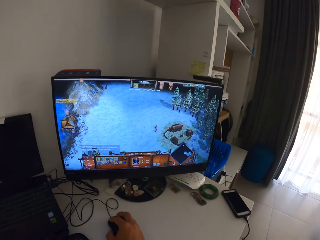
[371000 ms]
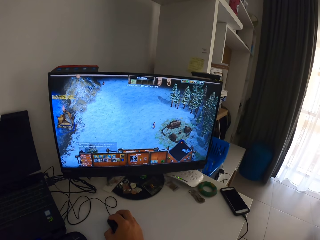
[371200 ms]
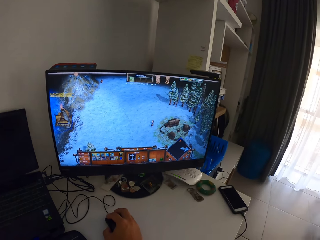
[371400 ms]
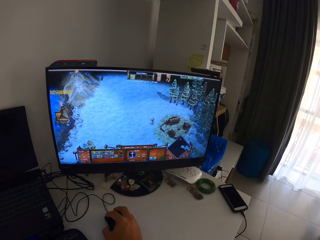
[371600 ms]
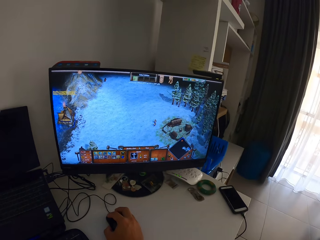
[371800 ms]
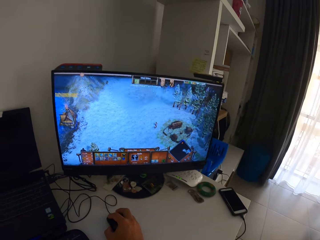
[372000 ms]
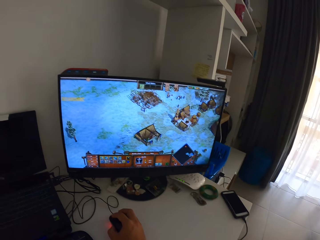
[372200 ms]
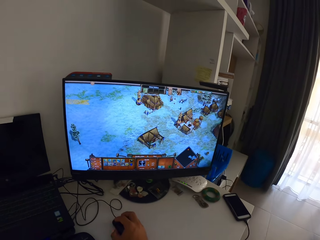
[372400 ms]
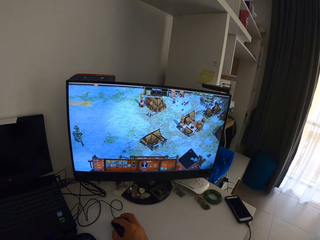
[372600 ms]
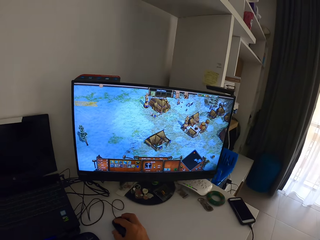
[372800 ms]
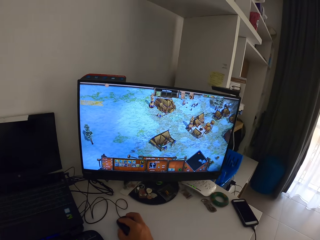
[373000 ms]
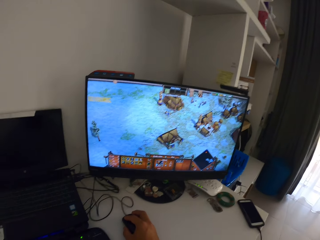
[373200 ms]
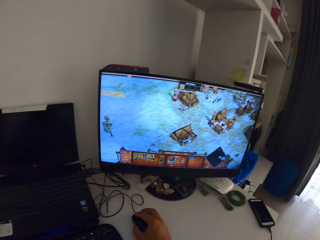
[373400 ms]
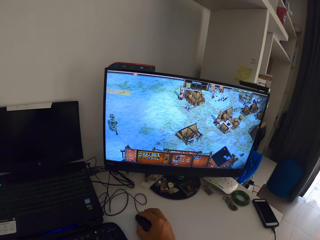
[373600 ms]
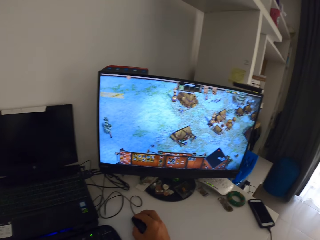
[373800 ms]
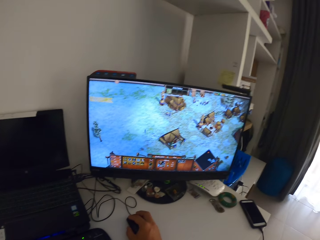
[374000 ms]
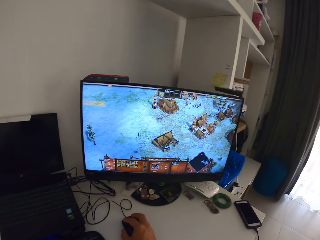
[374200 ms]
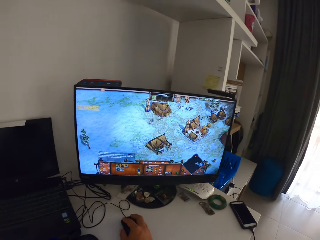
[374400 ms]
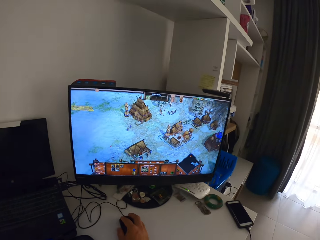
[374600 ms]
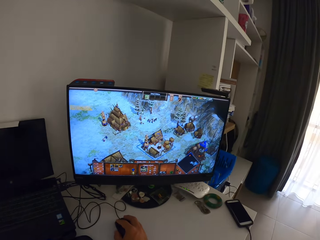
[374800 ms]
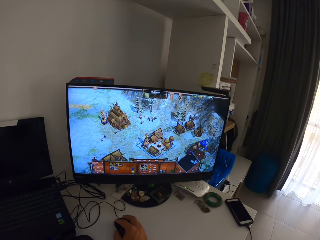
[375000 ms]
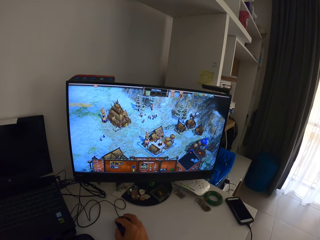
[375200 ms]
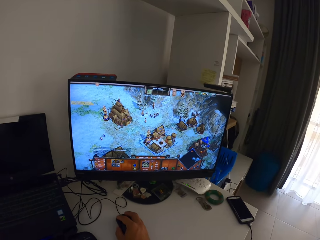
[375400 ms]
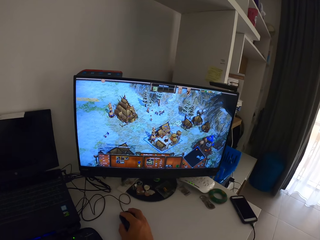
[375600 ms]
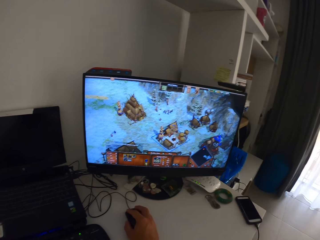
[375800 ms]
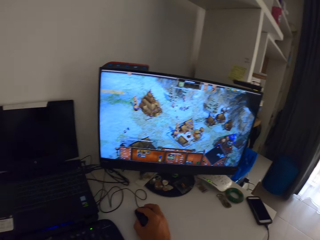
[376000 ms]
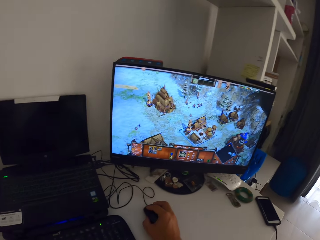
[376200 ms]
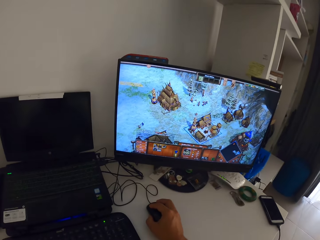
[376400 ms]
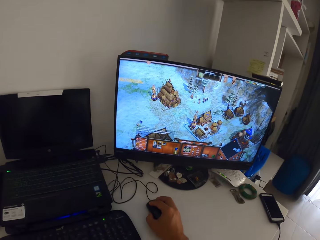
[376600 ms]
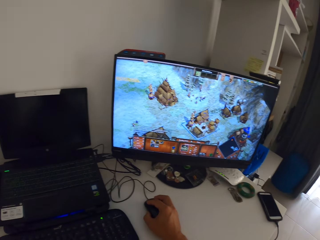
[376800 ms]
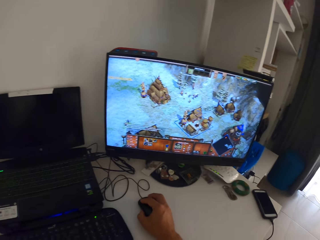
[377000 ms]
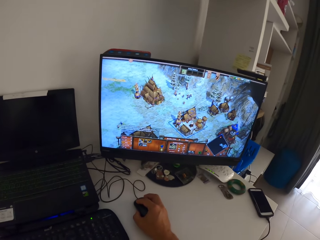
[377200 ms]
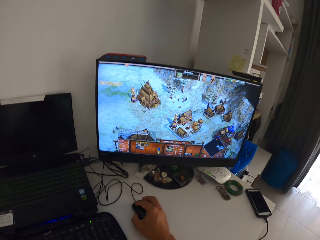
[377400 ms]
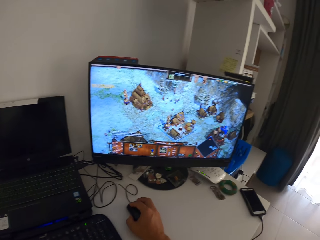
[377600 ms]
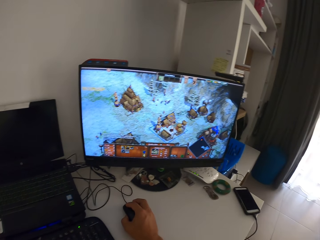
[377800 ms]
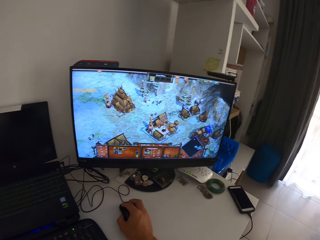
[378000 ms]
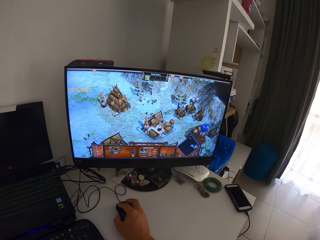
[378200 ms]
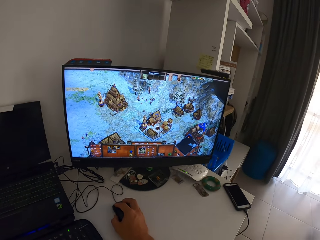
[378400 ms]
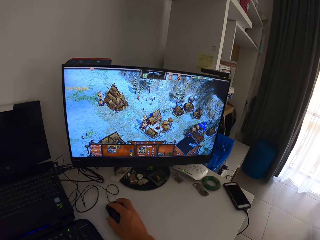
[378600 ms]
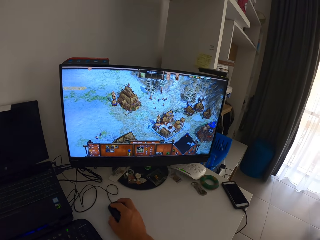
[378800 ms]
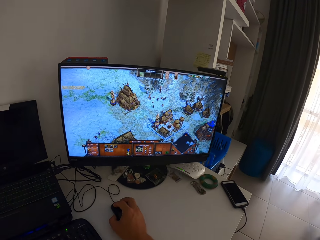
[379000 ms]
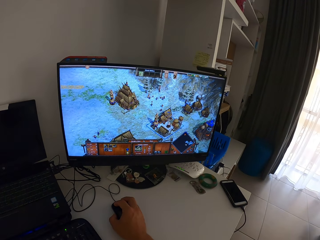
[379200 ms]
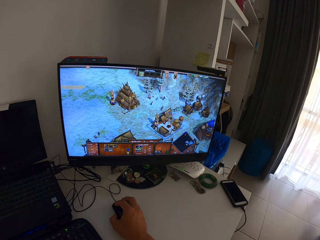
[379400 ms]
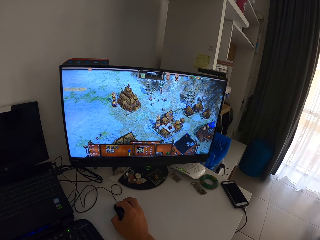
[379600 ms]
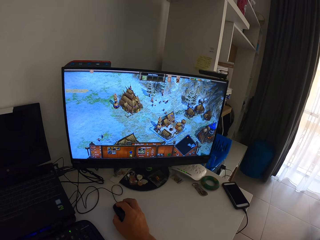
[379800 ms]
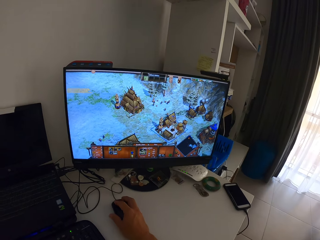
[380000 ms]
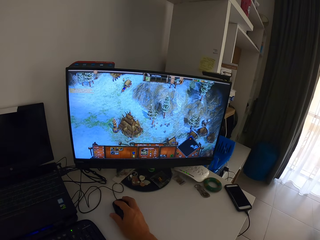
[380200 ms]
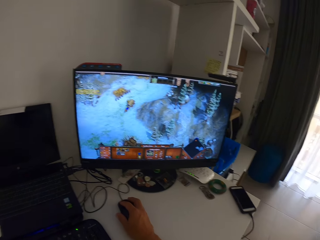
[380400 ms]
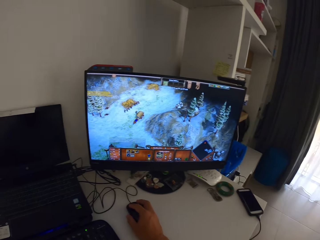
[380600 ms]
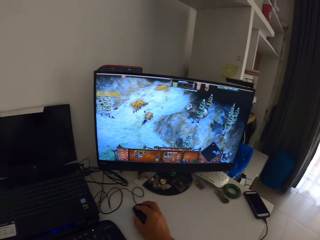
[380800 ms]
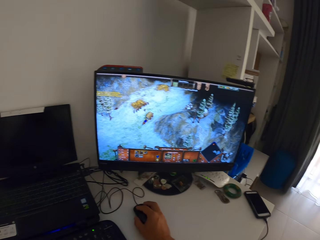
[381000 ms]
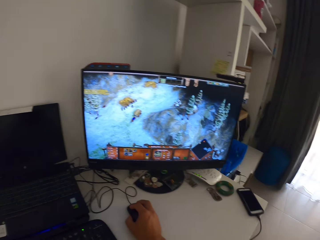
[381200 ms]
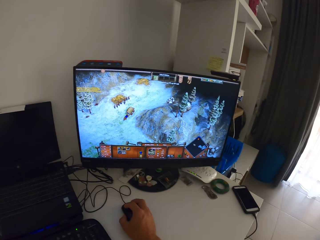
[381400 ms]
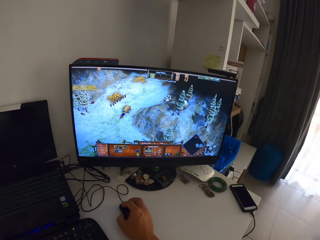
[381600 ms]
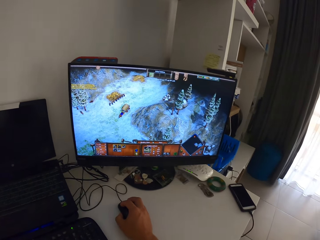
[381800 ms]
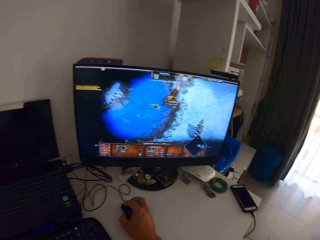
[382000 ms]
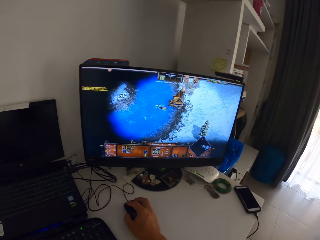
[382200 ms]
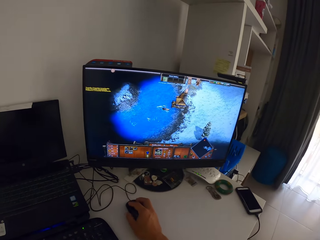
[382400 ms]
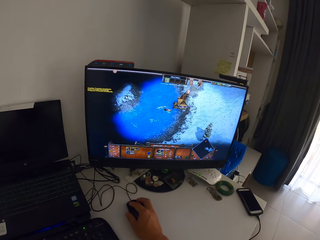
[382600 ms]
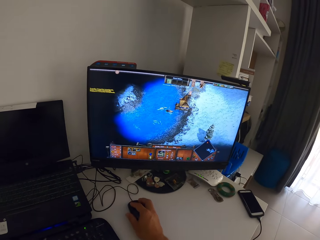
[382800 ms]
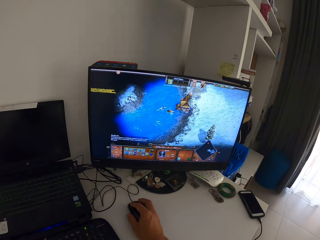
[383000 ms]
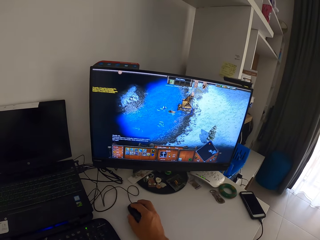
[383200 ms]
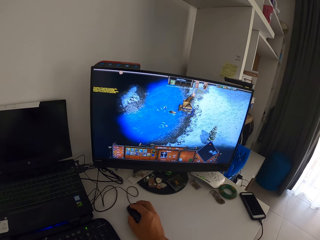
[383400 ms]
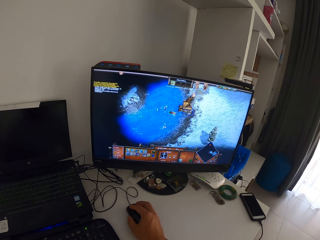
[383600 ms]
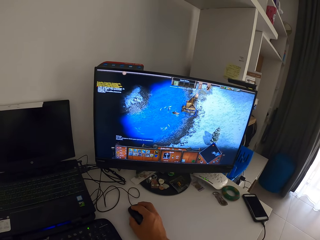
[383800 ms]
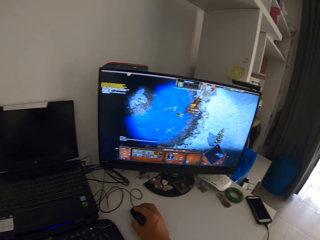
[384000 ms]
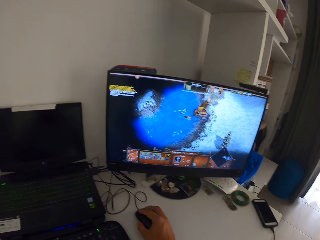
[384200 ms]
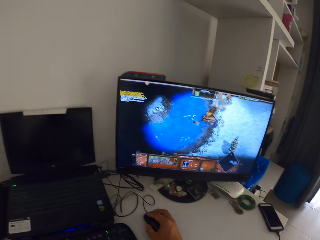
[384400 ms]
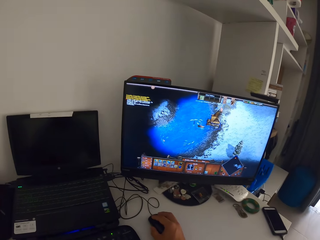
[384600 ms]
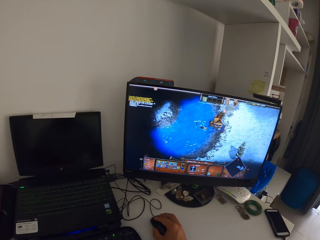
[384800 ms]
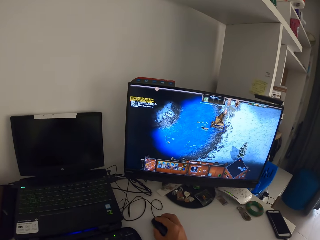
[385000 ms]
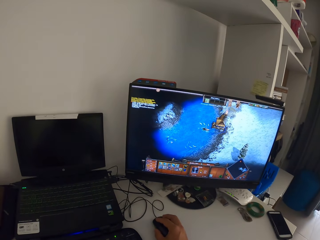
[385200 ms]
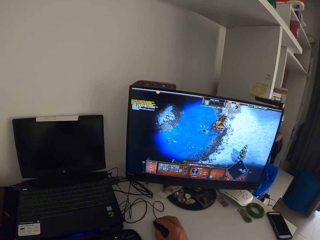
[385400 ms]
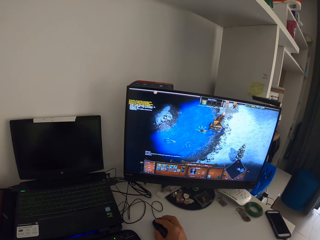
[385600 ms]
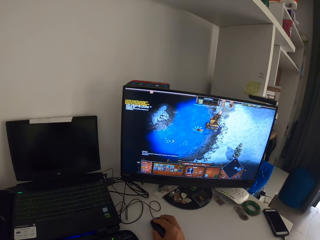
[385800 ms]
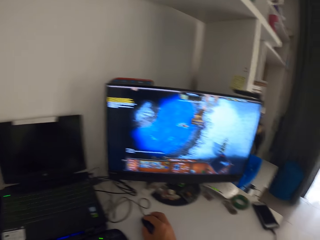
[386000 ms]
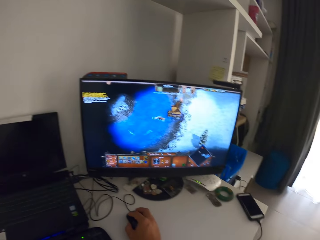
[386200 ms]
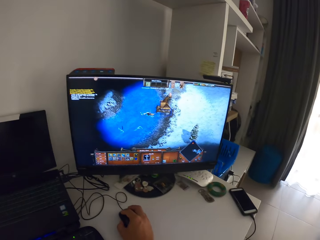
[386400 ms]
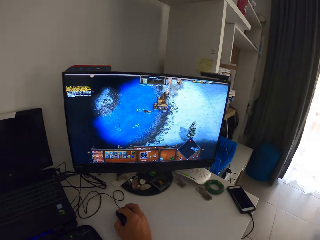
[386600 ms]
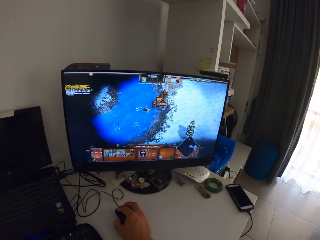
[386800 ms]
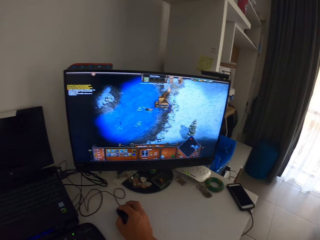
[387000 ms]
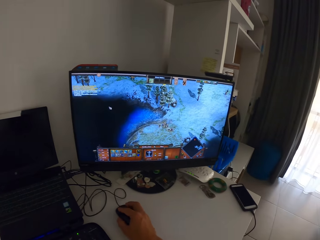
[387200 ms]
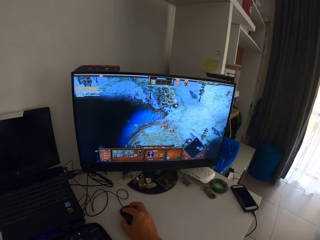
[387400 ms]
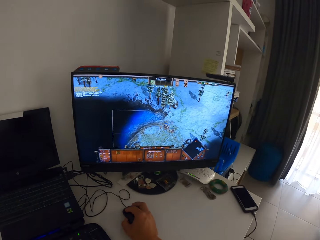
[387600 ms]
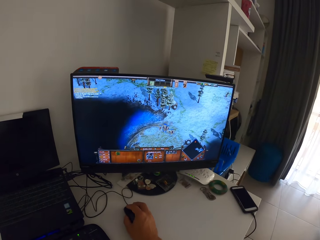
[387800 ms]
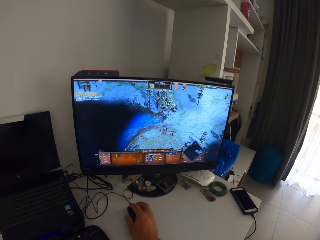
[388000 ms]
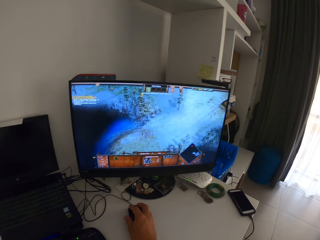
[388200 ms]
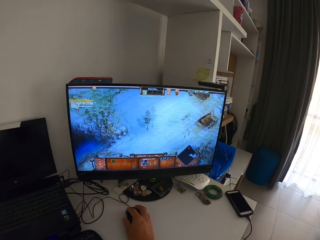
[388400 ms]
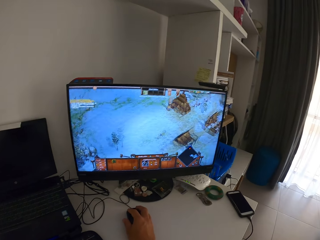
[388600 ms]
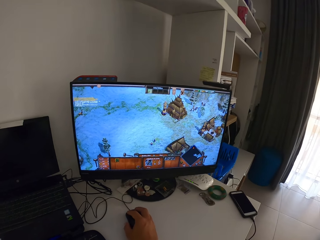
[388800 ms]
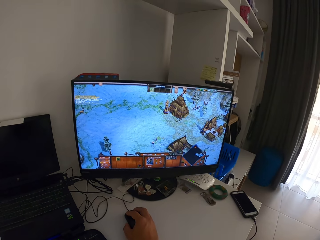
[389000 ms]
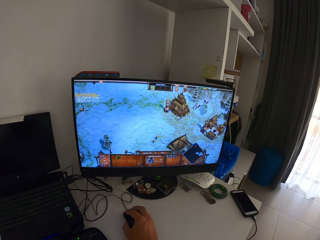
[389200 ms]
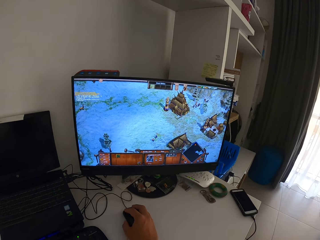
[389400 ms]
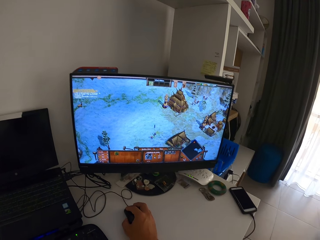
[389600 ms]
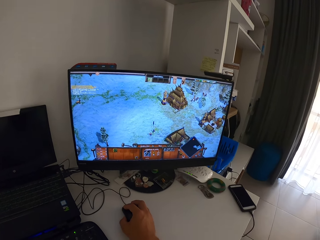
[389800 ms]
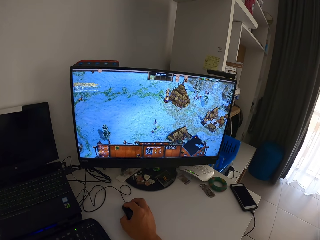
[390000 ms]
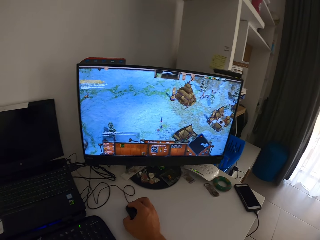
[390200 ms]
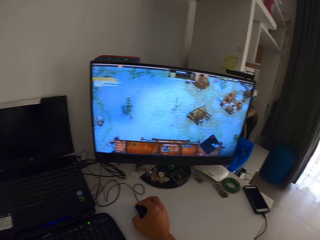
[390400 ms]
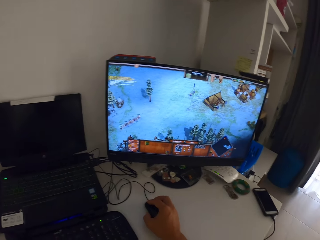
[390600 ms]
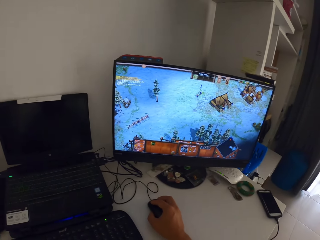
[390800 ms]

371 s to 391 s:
The camera wearer plays the computer game with the computer mouse in his right hand. He clears his throat. He looks at the laptop. He turns his head to the monitor.

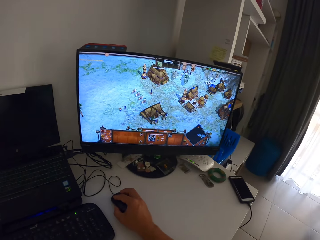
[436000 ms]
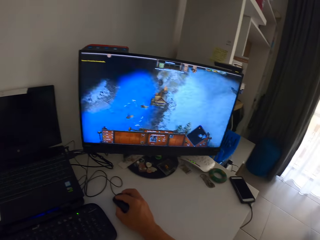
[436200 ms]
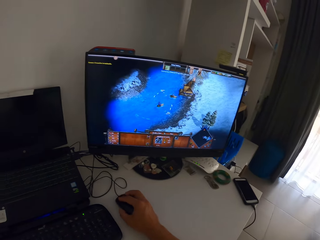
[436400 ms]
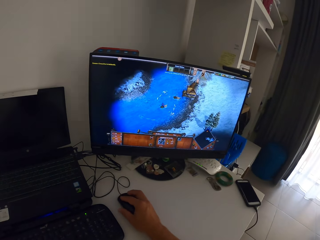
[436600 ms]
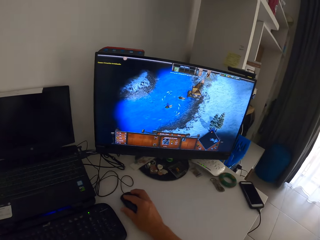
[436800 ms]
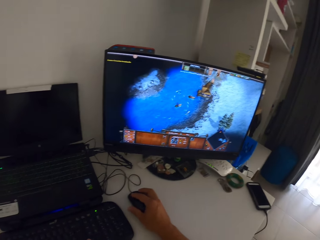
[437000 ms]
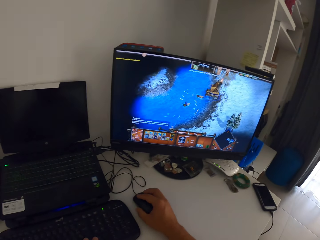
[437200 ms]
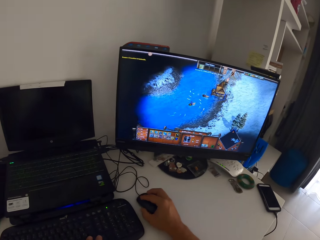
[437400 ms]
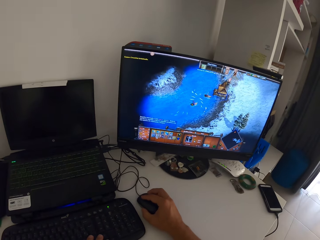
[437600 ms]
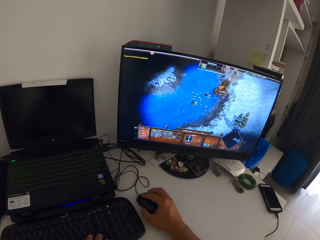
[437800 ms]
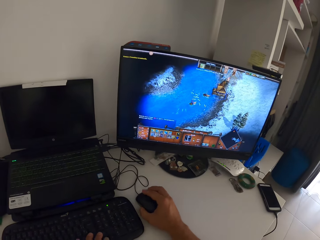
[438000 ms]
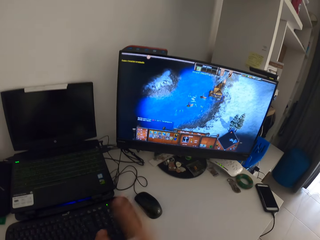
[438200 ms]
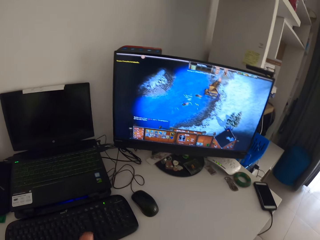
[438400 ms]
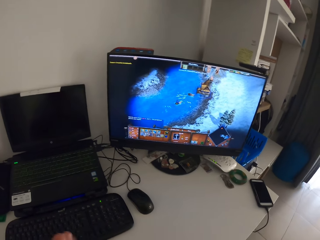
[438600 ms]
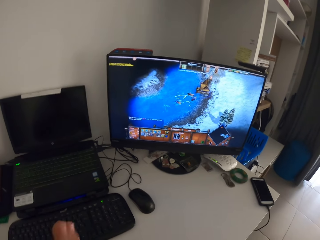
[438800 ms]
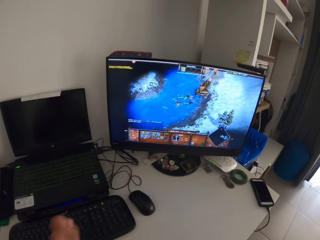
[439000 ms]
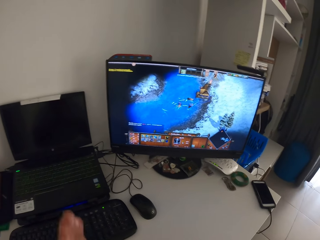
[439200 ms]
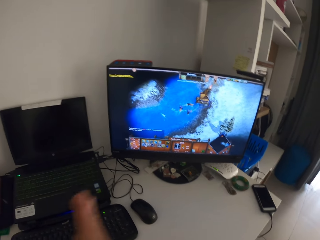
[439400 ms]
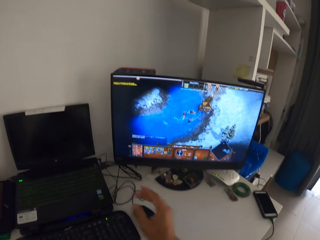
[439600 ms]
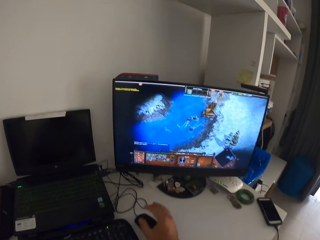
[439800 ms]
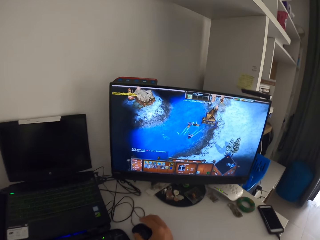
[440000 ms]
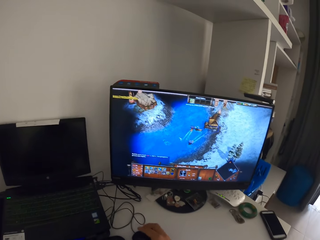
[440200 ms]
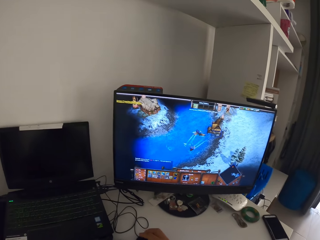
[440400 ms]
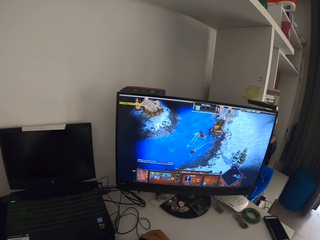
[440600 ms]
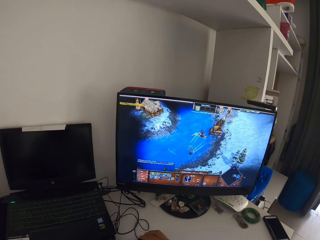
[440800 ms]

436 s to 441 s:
The camera wearer moves his right hand from the mouse. He rubs both of his hands together.
